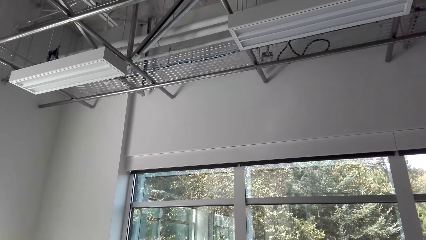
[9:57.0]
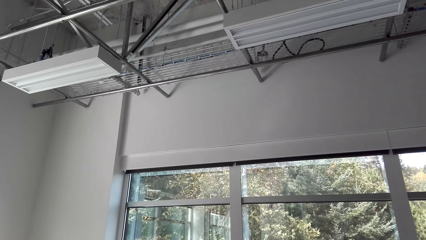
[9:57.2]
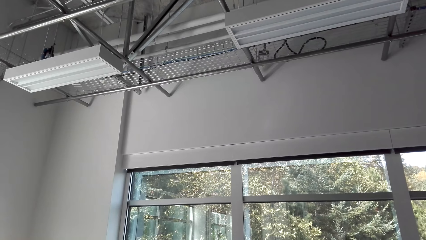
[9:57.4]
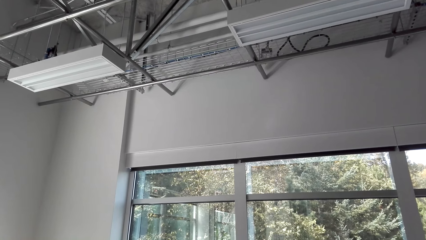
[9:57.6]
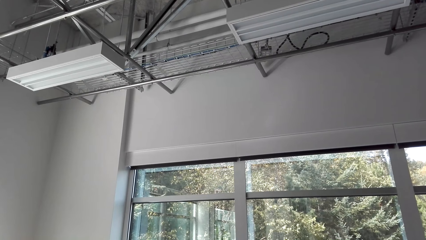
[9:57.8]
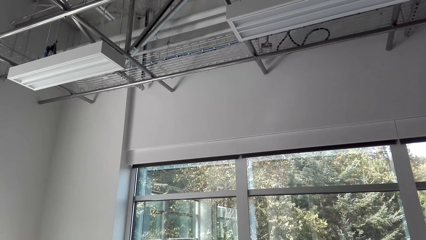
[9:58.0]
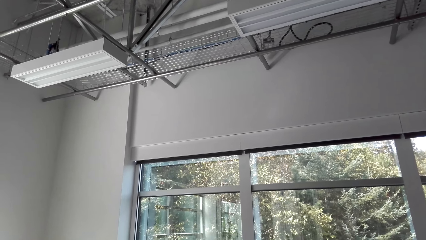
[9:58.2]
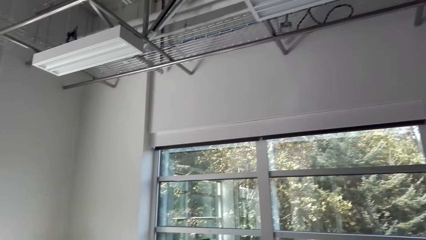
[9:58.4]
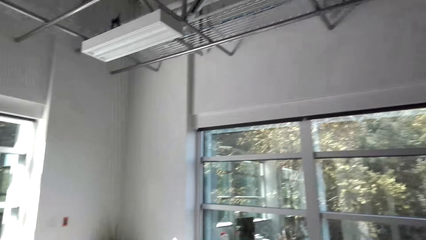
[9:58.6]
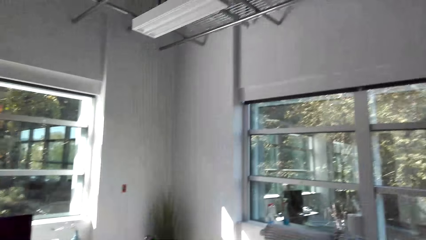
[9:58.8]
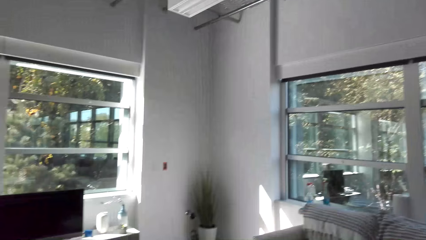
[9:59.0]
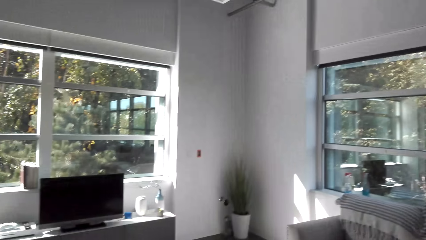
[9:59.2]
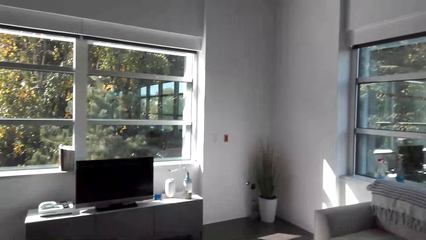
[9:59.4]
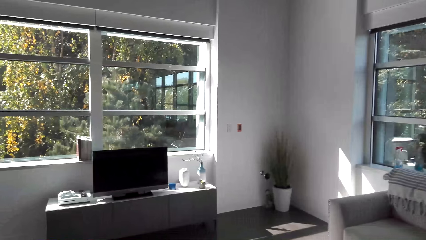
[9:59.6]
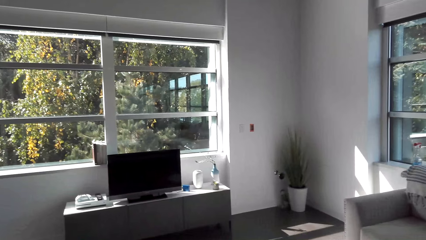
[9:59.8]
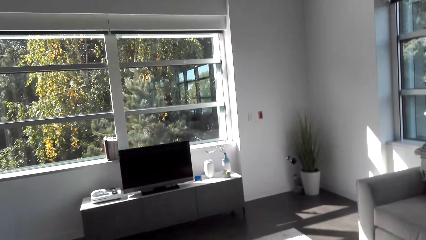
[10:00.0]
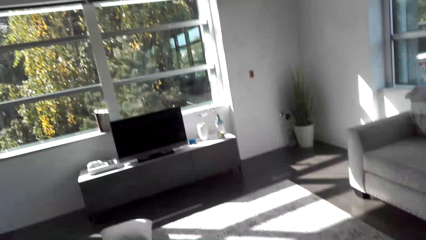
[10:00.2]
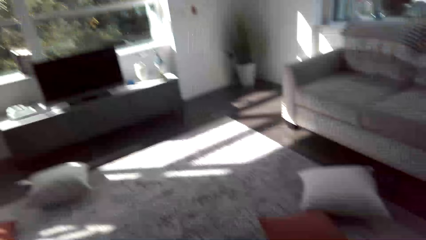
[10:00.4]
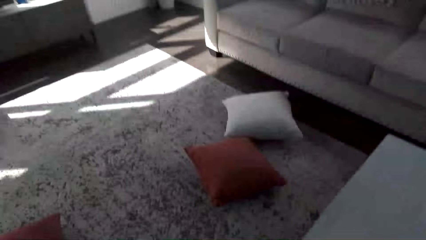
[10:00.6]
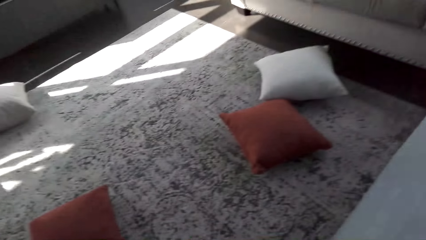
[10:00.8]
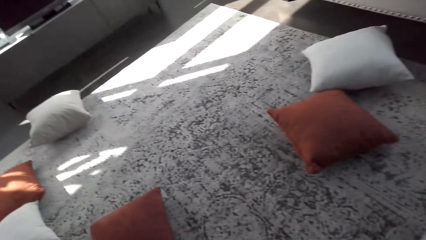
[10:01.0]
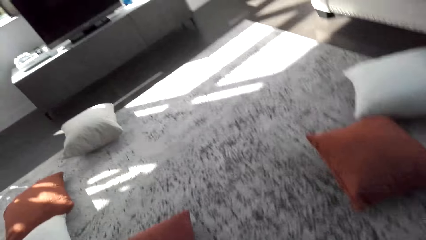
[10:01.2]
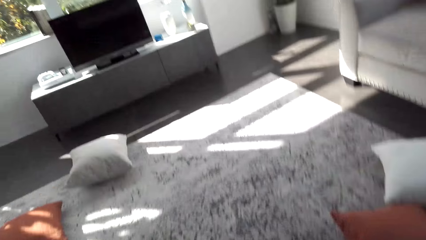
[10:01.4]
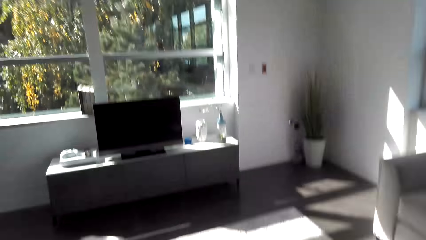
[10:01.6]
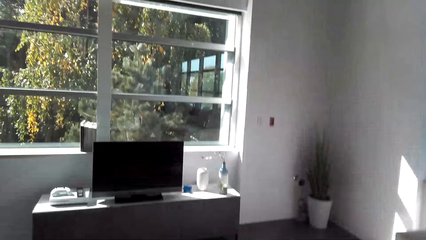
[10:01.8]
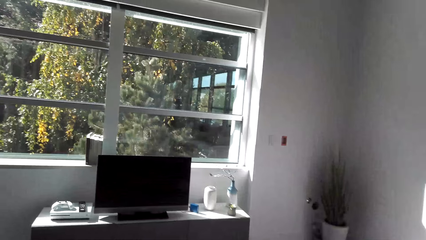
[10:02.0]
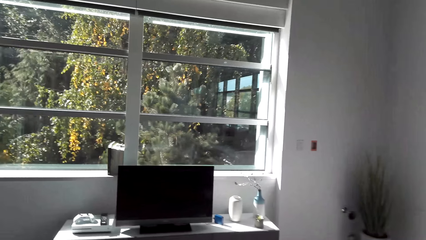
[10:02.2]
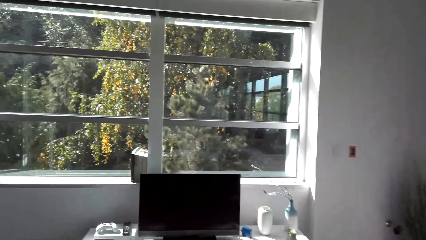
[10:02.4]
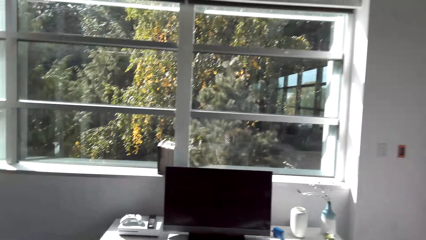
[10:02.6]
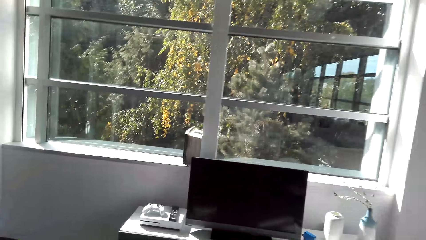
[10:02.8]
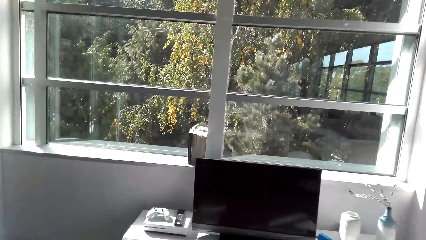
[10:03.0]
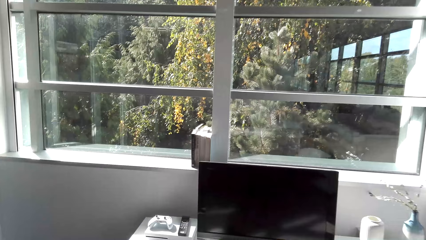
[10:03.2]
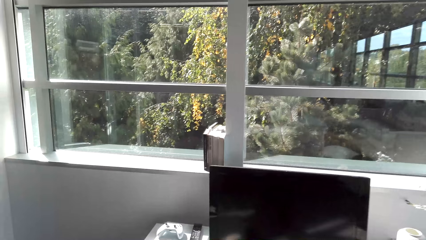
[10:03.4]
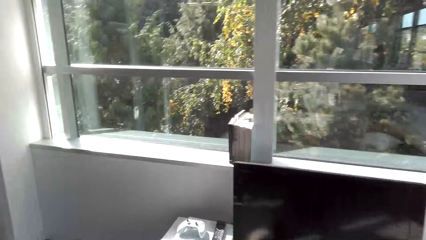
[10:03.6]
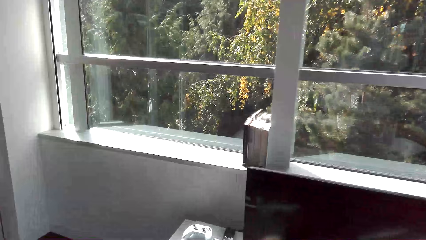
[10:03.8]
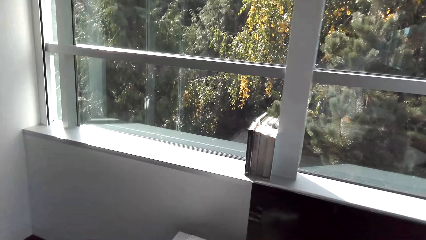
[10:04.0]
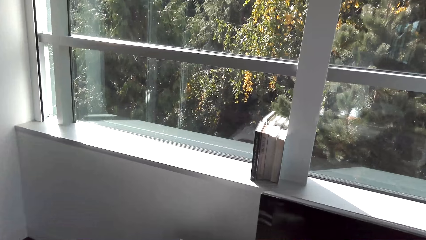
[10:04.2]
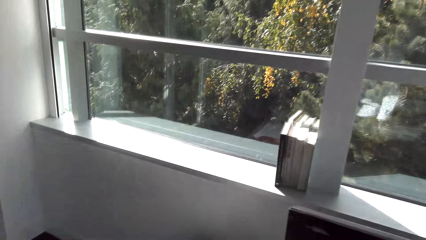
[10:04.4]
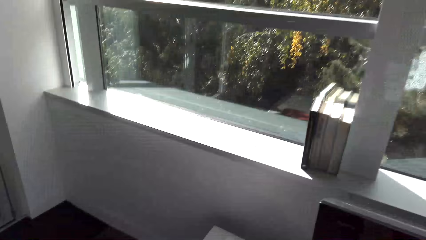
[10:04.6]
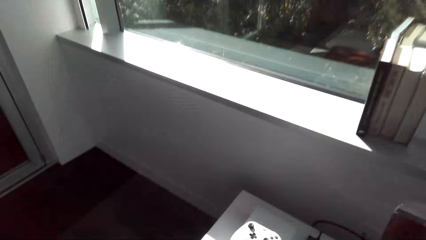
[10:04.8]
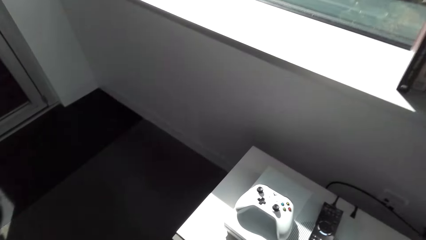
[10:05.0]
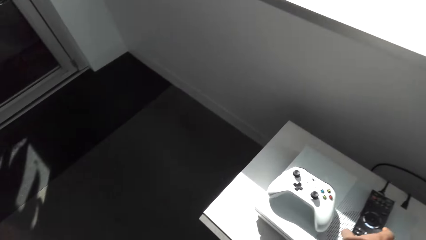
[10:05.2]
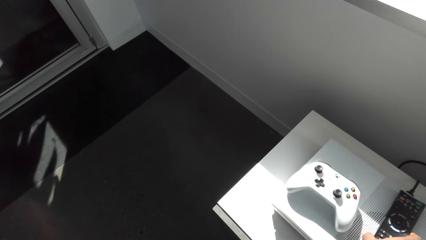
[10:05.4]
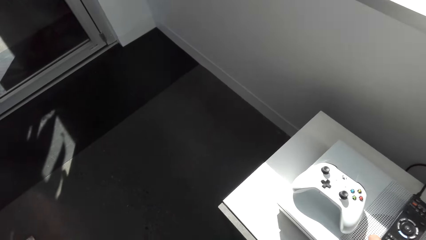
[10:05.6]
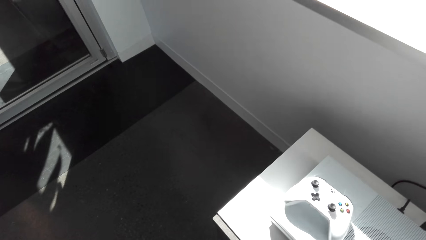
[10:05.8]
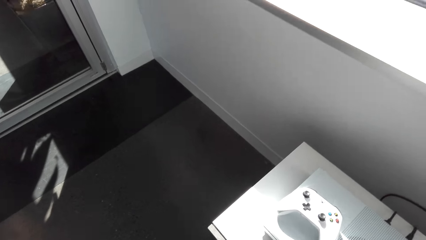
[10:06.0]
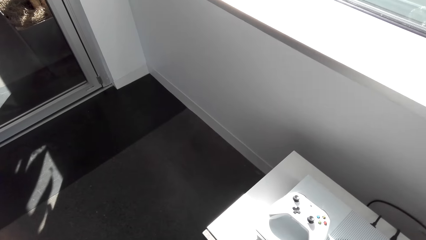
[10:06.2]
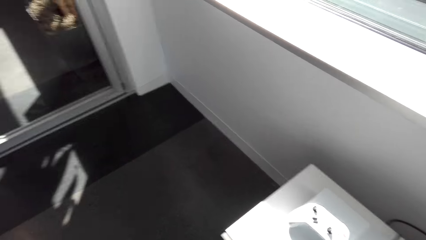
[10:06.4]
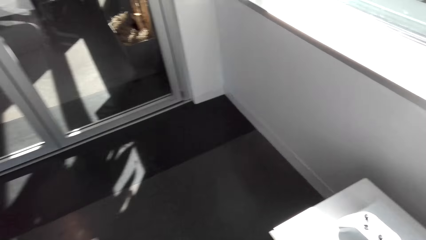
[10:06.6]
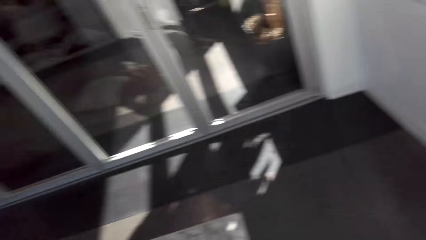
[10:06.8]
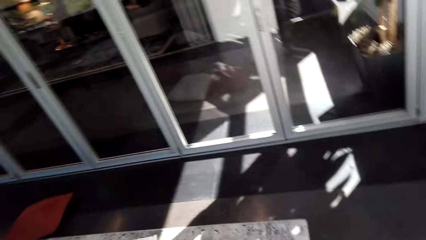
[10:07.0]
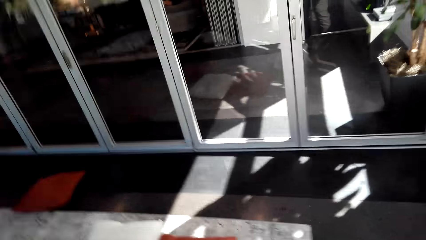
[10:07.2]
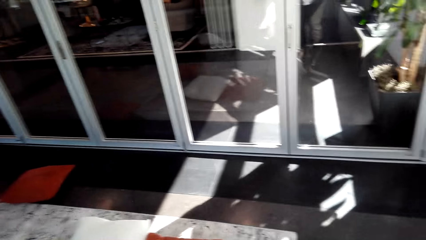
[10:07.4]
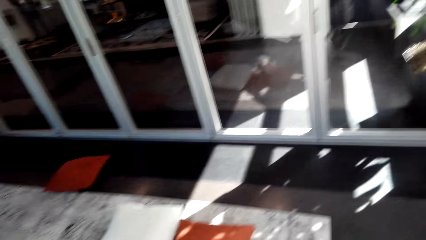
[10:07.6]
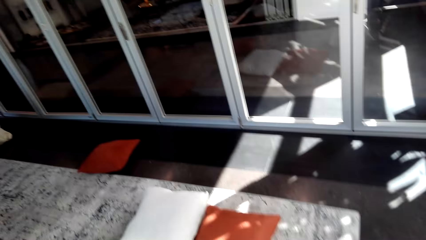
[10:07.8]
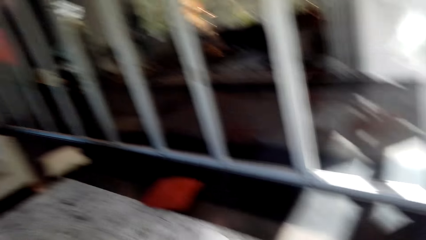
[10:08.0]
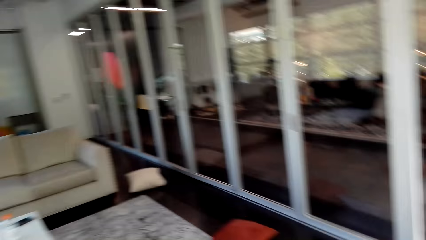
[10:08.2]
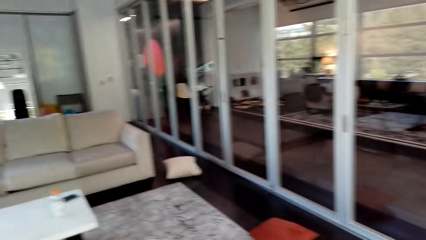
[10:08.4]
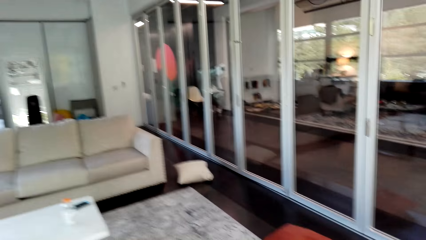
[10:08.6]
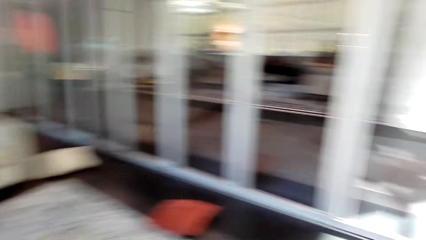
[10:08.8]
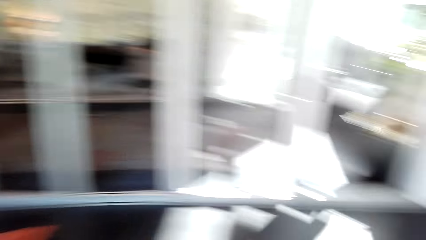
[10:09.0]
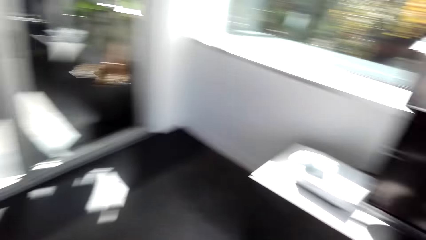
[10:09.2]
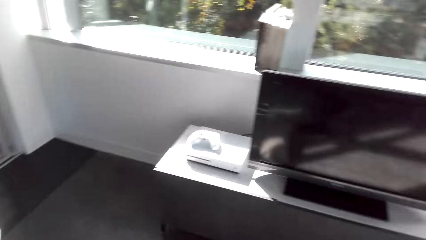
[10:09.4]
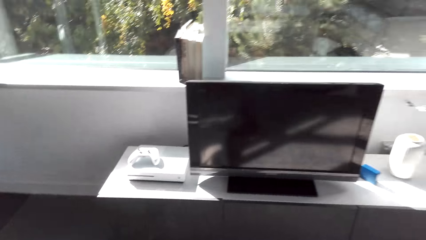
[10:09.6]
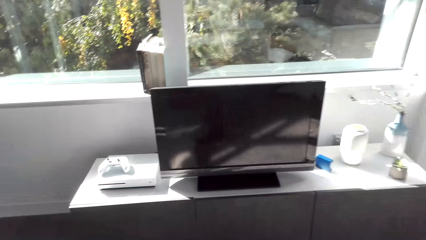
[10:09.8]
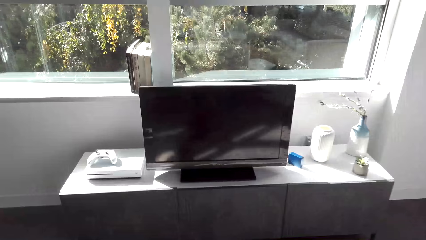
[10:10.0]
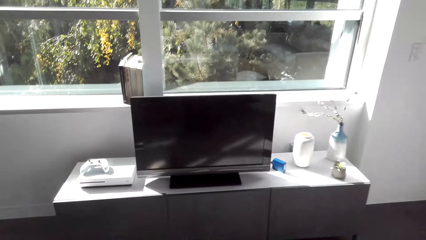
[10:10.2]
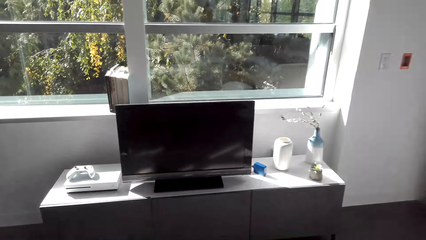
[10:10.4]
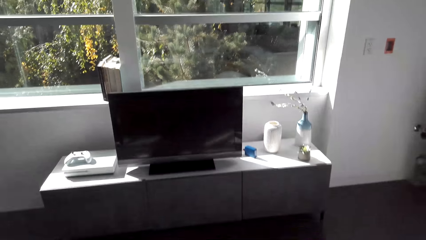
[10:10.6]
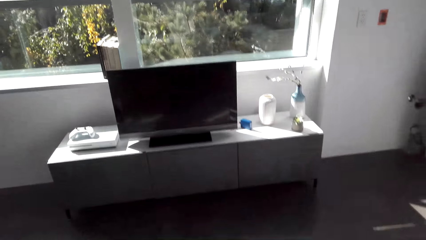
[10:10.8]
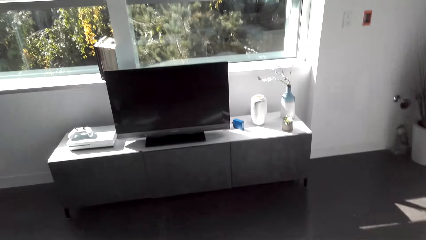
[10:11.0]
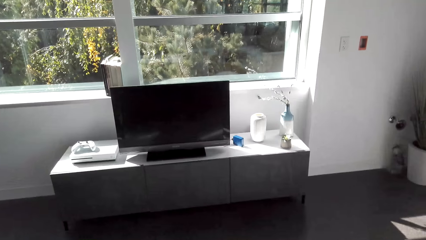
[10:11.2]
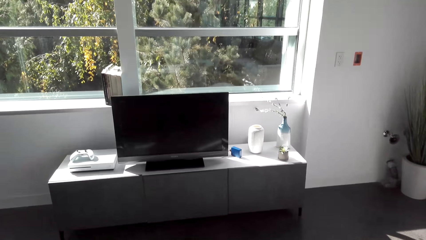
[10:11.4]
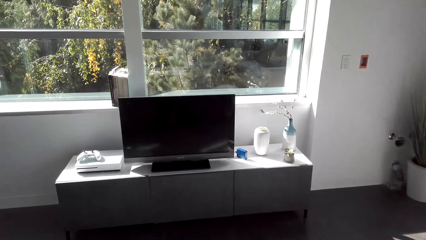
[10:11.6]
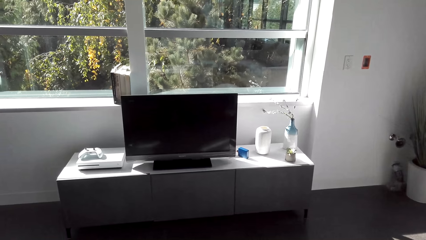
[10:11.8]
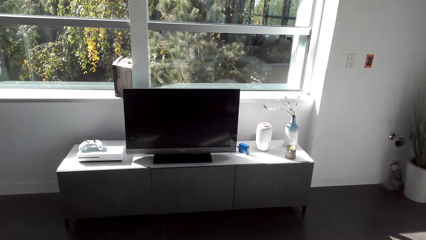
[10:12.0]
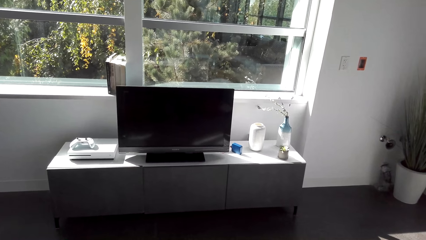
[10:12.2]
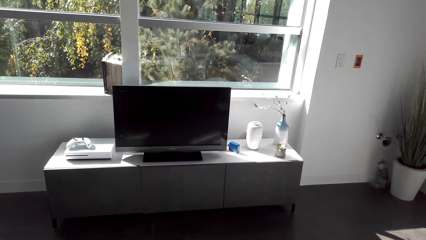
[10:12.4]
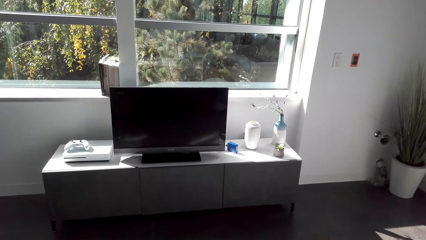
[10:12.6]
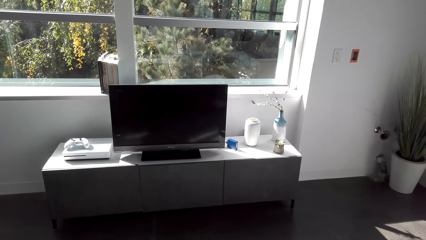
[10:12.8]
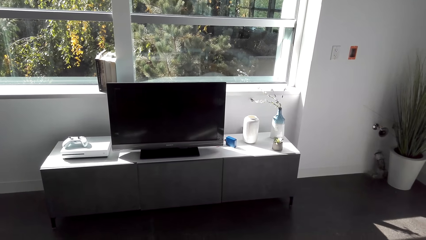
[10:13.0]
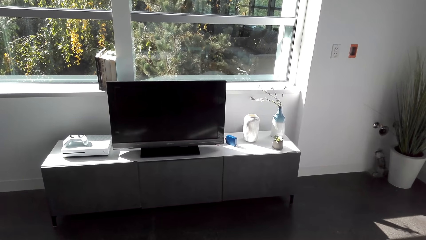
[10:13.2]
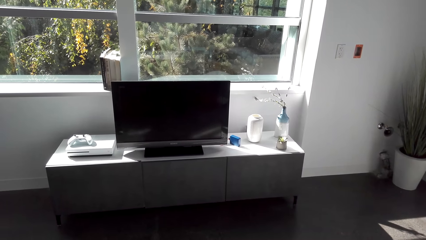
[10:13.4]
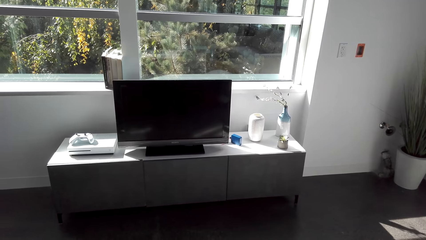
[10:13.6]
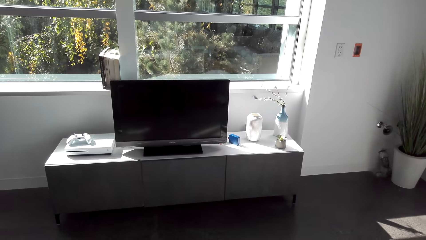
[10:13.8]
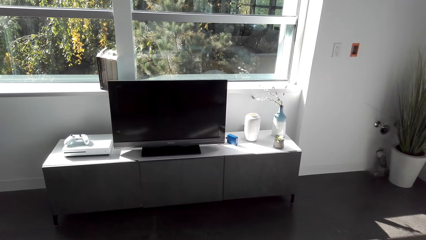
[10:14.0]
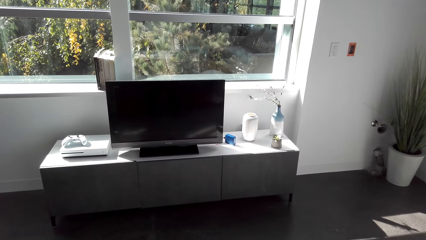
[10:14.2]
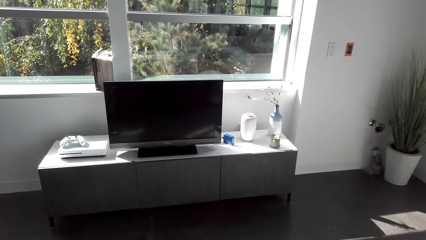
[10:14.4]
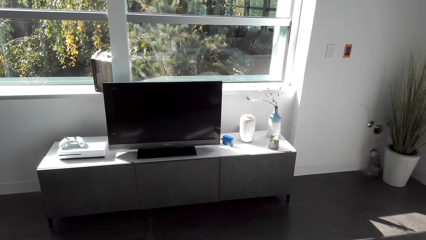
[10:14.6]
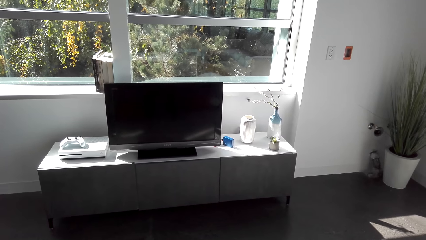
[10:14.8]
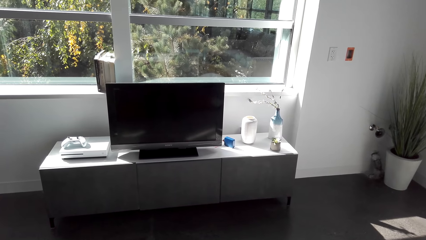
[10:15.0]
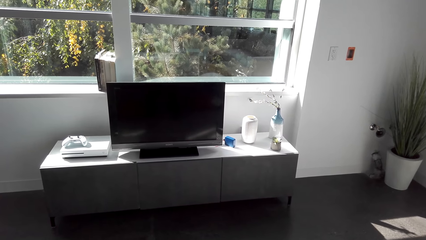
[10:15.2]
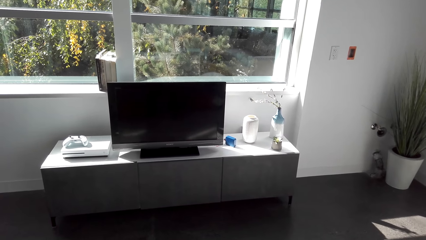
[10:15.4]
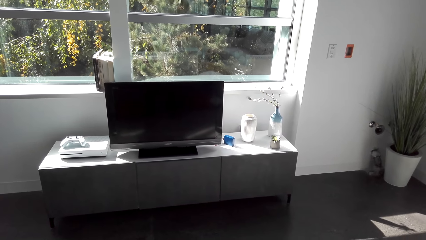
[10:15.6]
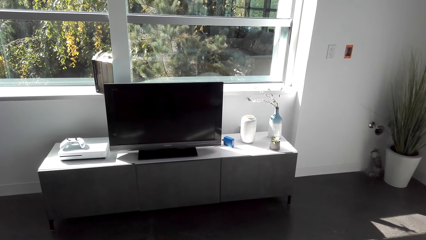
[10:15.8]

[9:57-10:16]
The camera wearer looks around. They walk around the house. They take the remote control. They look around the house and walk around.
